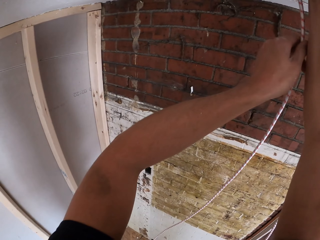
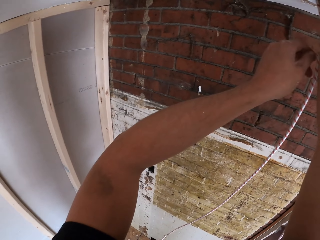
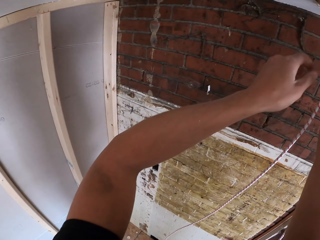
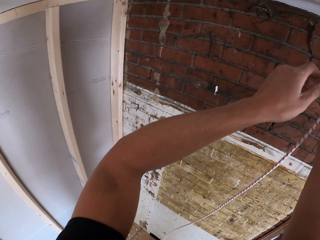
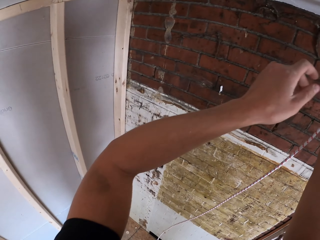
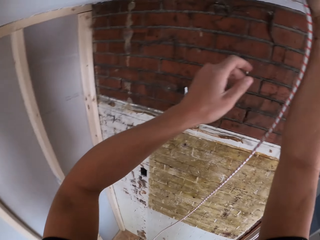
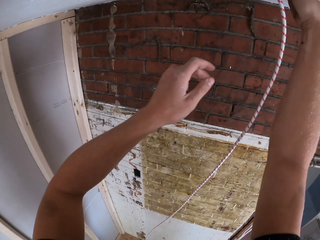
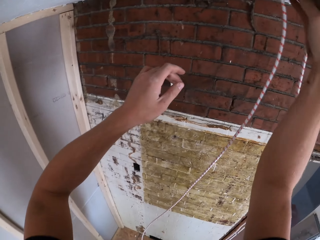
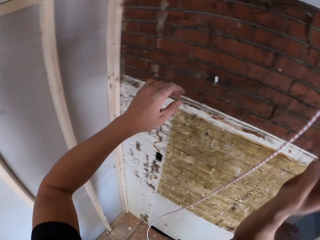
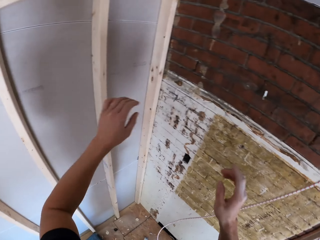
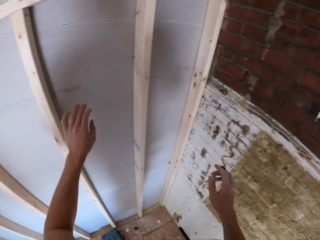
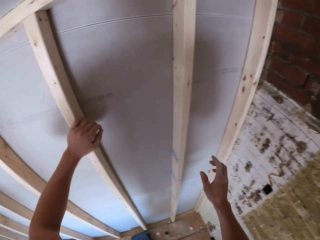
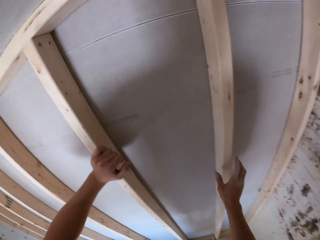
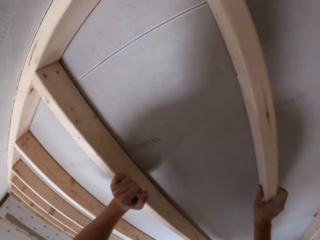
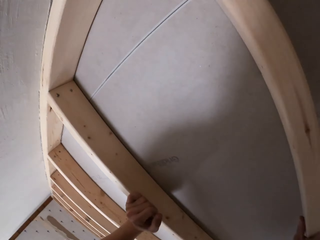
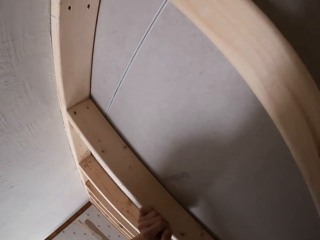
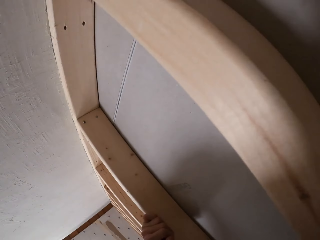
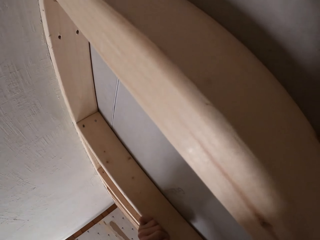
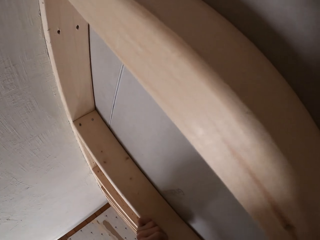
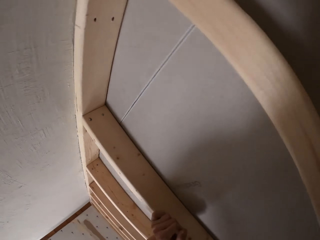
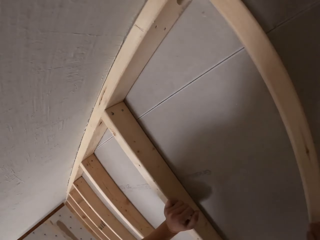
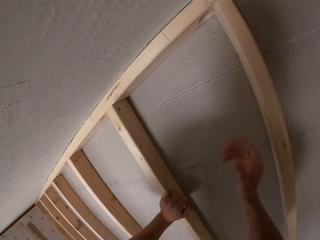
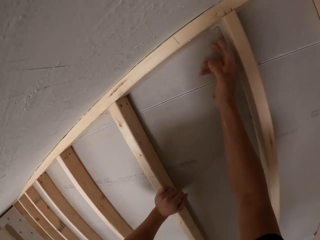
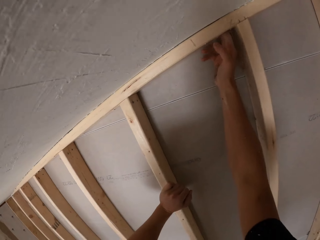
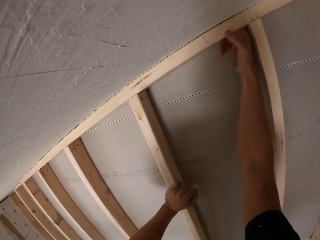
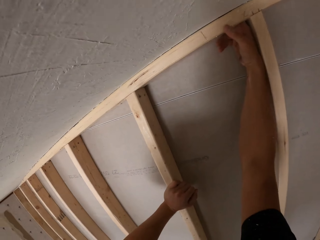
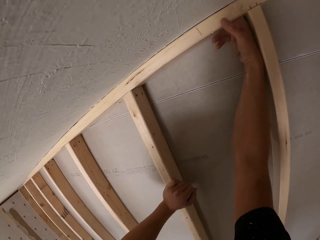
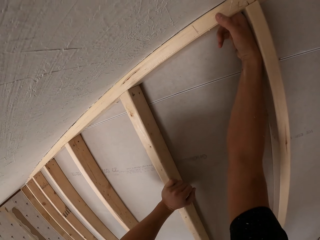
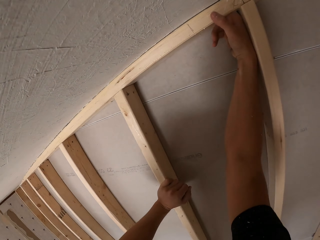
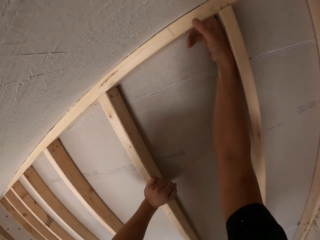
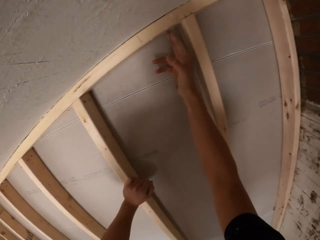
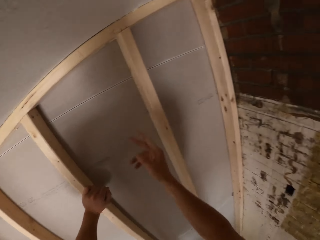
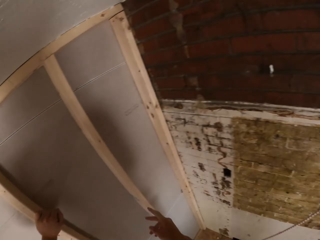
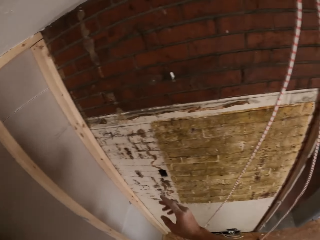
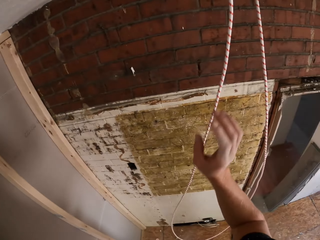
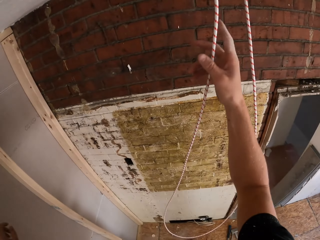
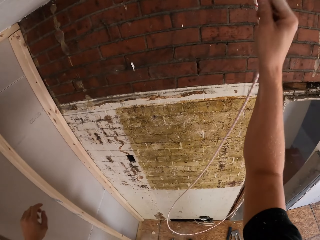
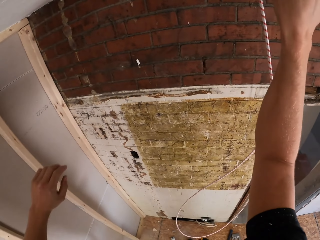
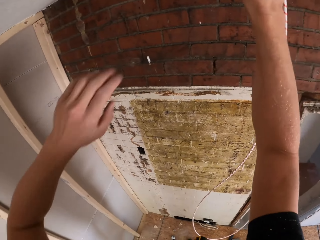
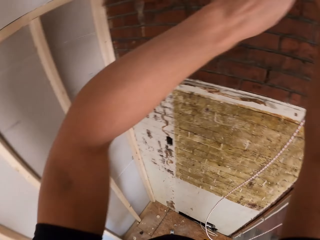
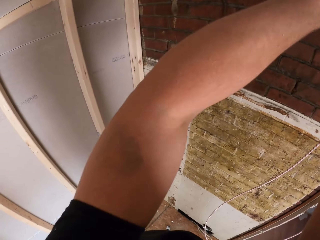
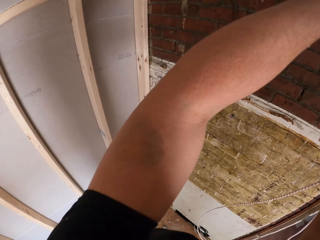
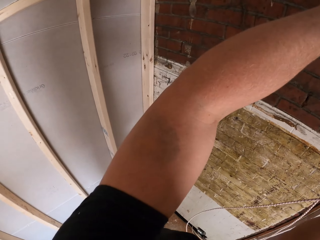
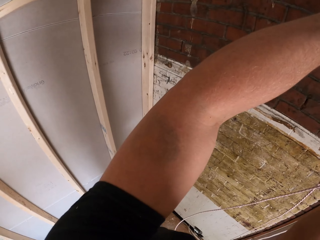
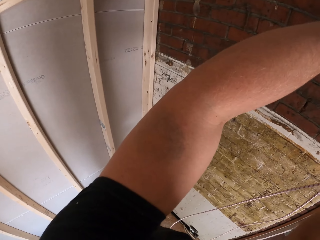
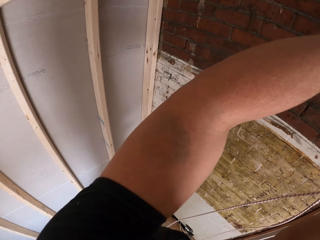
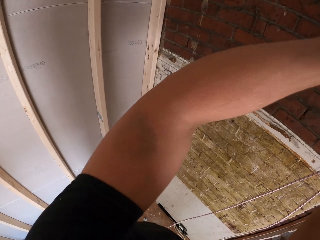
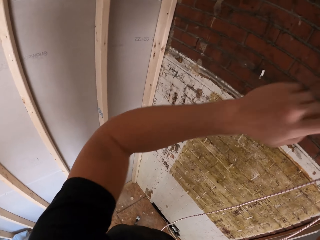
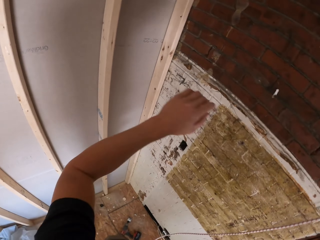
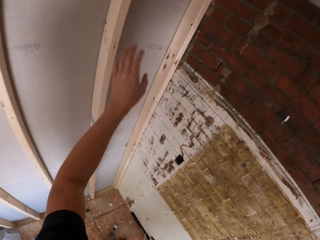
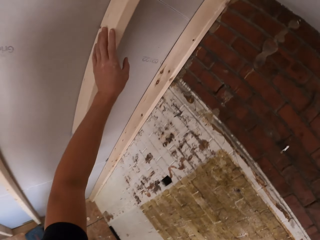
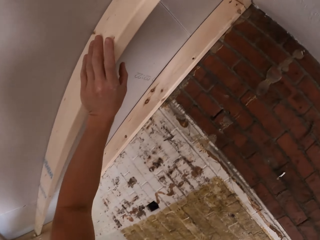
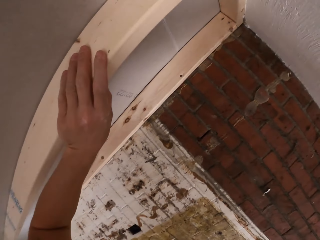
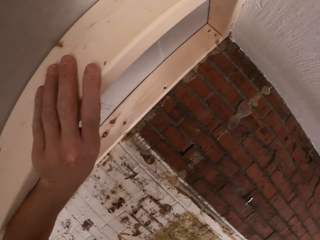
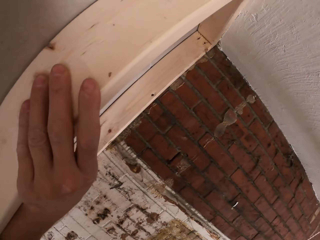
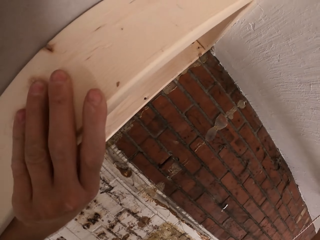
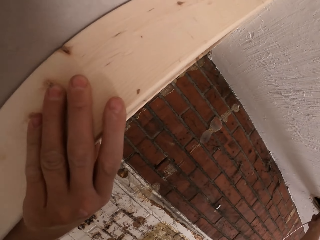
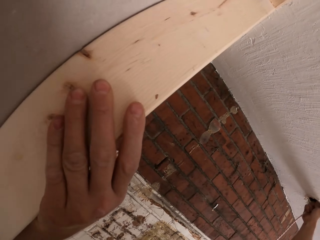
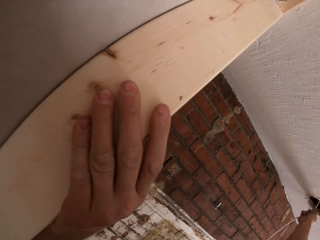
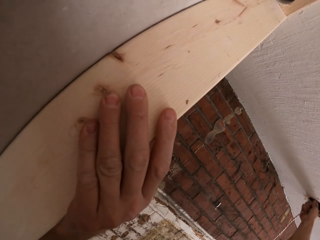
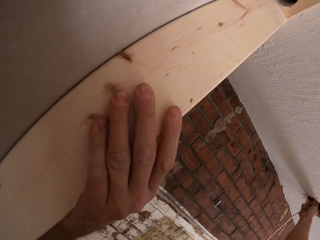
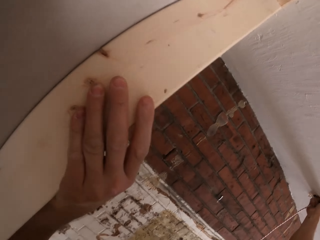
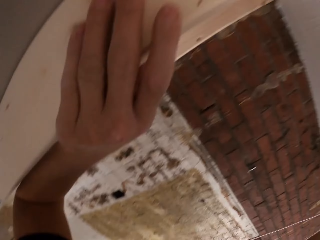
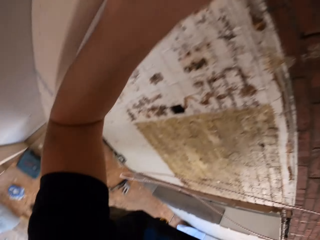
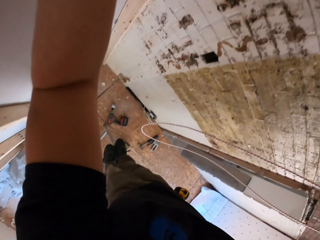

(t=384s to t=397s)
The camera wearer holds the stud. They look around the roof. They touch the hole on the top plate. They hold the cable. They pass the cable on the ceiling. They hold the stud. They look at the hole on the top plate.

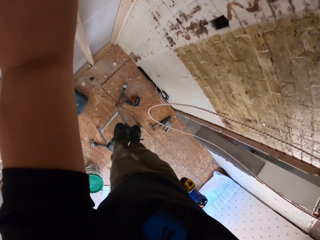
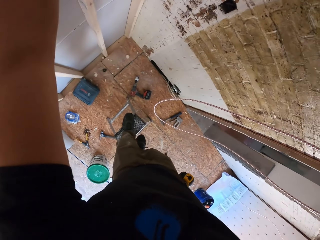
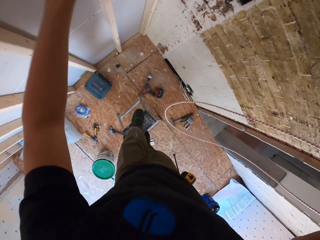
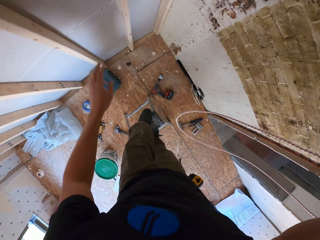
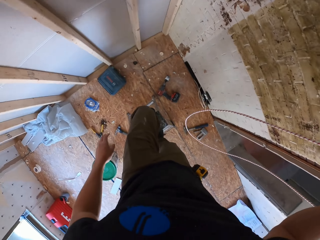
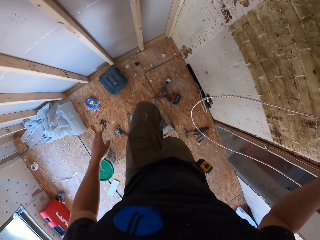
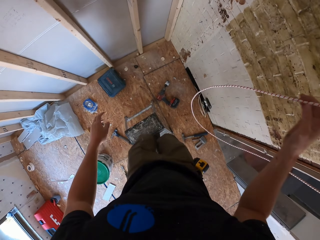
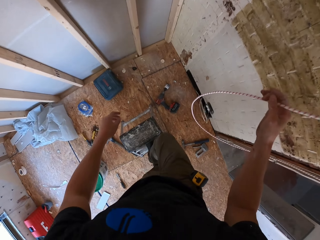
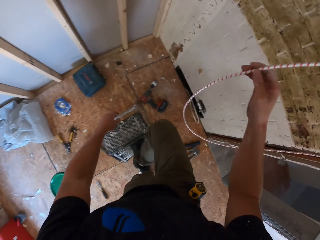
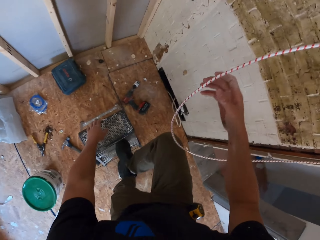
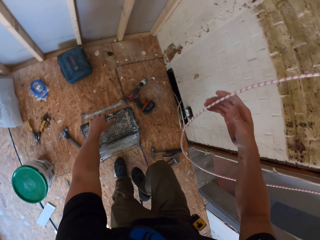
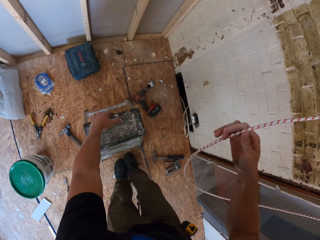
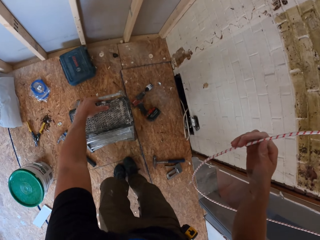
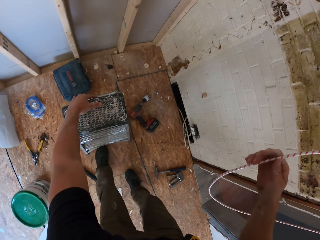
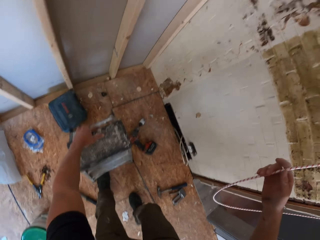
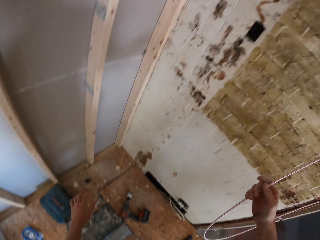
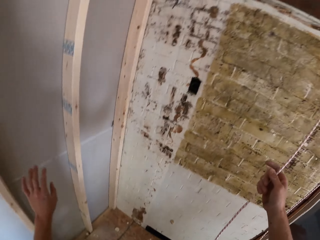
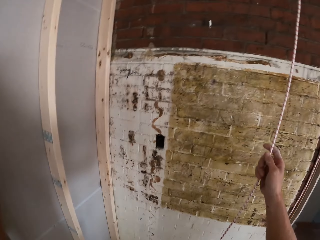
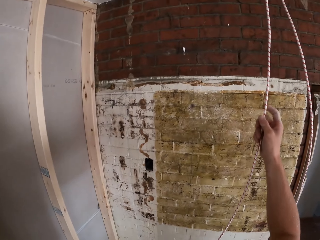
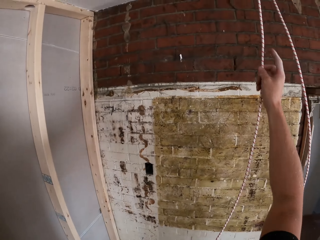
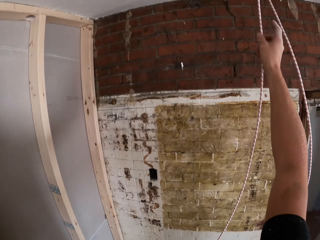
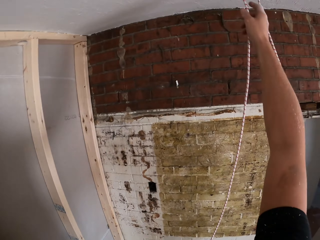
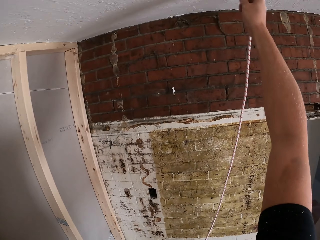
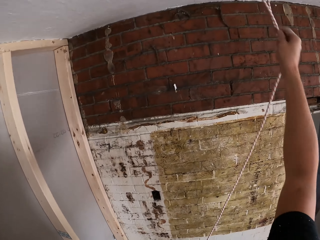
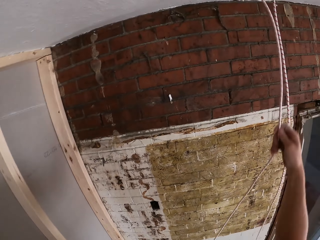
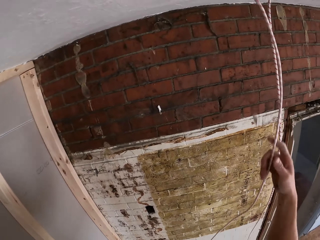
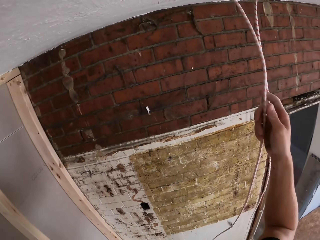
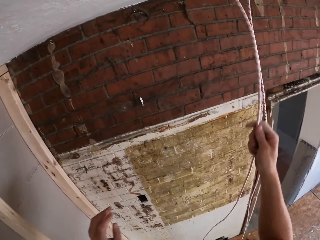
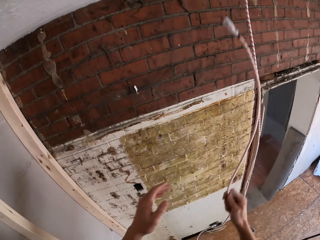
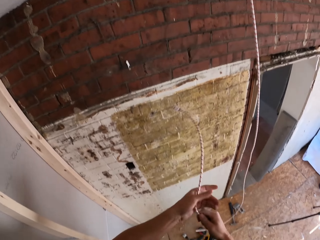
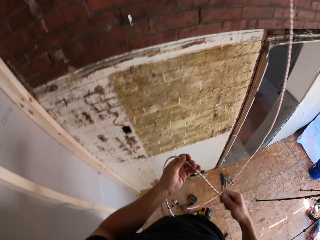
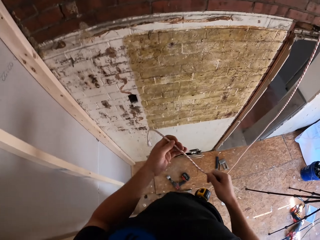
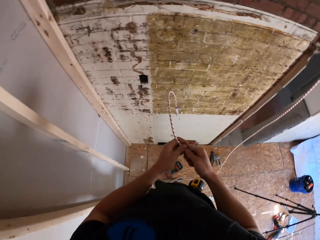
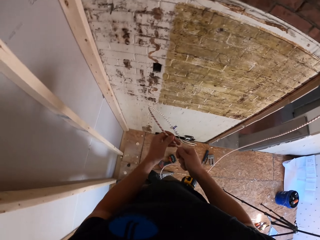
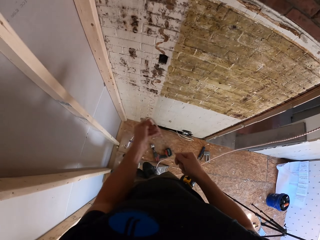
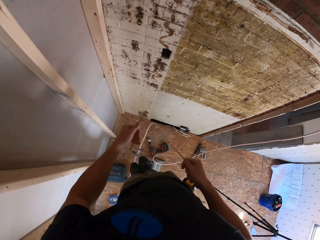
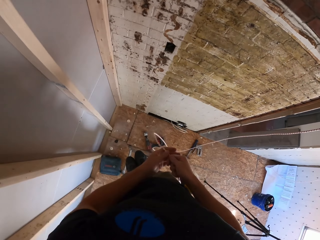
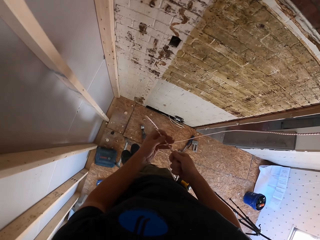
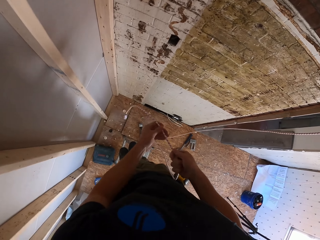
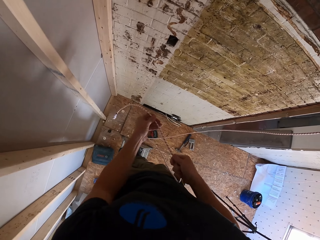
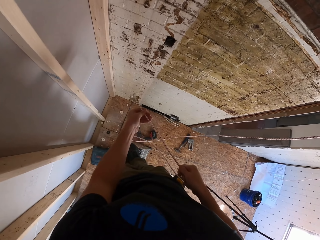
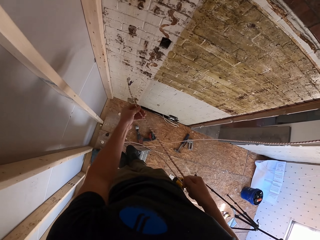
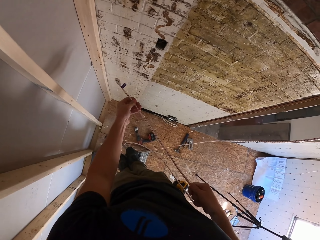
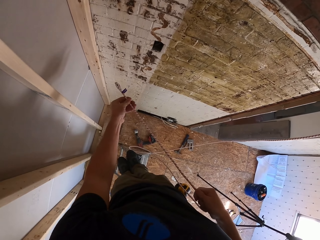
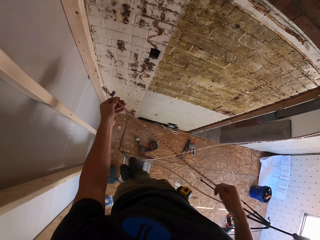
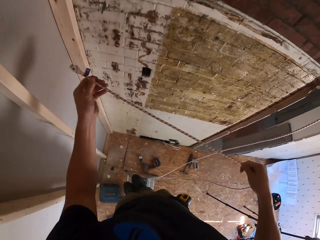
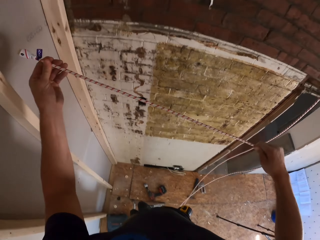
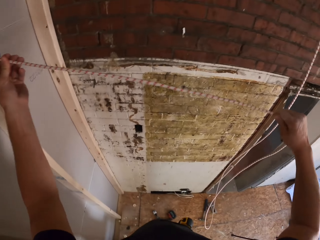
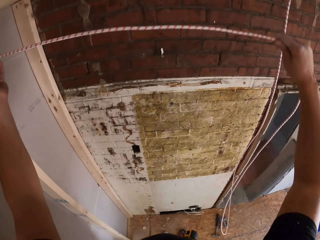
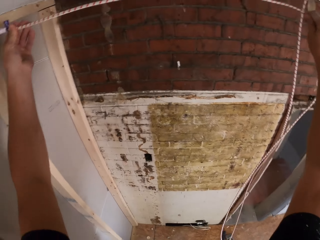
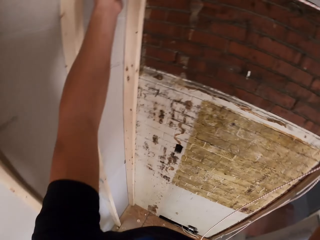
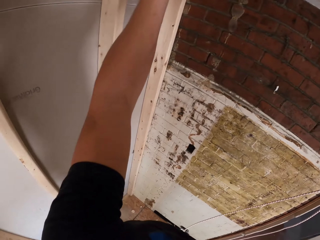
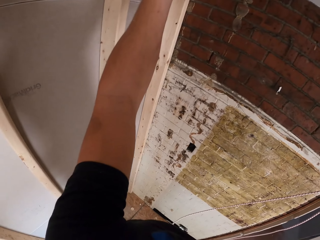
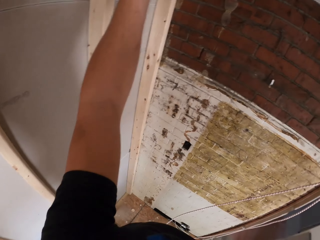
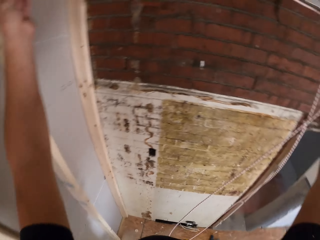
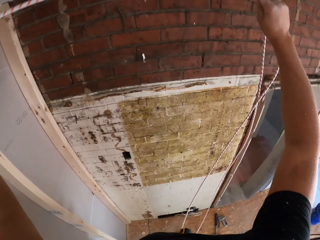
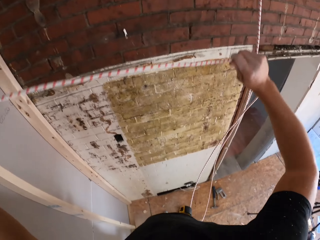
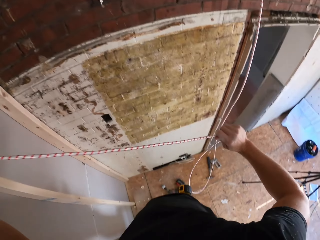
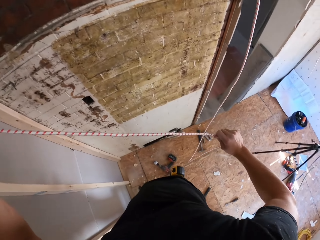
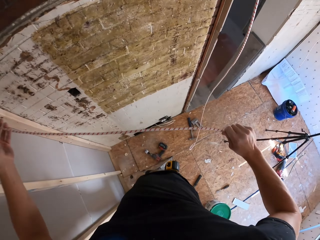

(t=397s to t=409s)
The camera wearer highlights the ladder. They descend from the ladder. They move the ladder. They climb the ladder. They remove the cable from the ceiling. They hold the cable with both hands. They align the cable.
